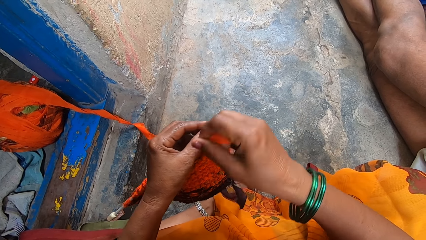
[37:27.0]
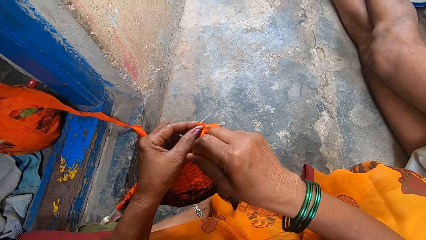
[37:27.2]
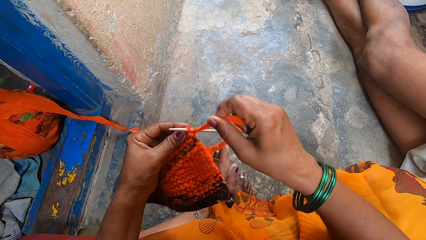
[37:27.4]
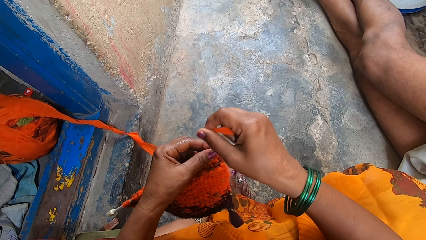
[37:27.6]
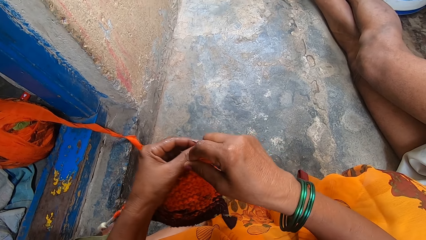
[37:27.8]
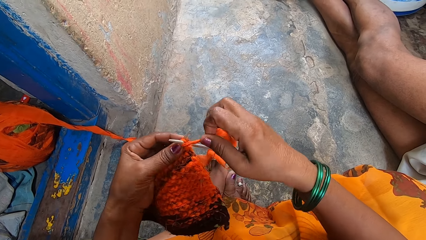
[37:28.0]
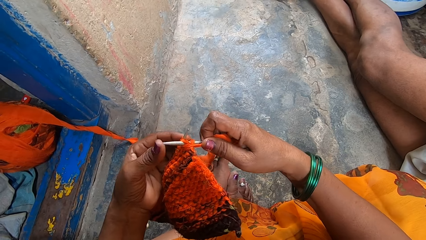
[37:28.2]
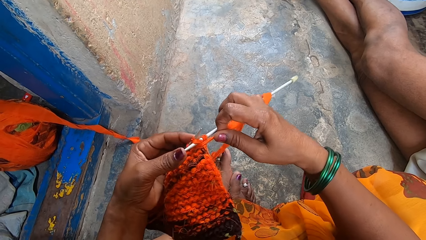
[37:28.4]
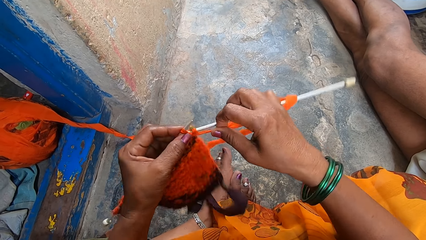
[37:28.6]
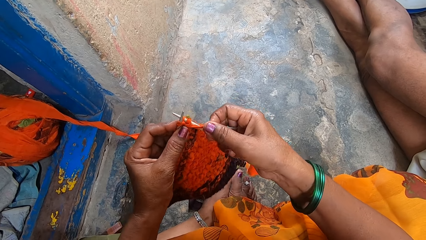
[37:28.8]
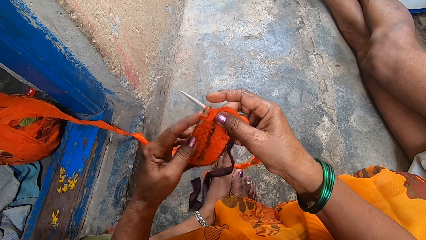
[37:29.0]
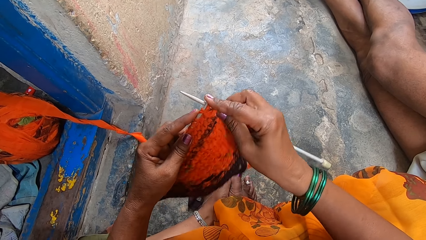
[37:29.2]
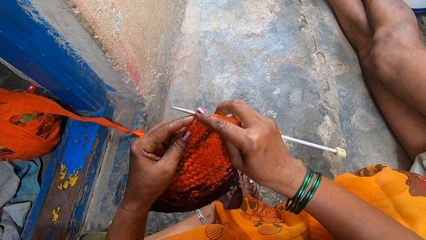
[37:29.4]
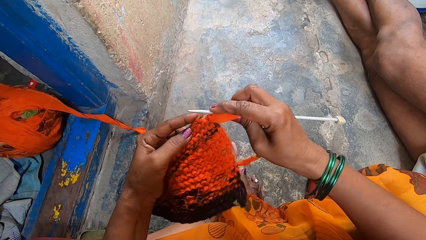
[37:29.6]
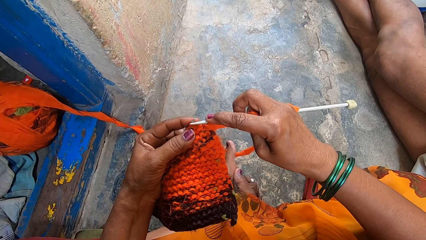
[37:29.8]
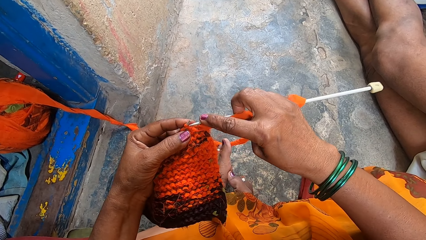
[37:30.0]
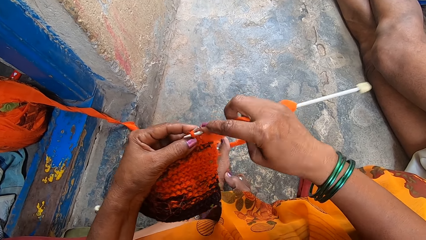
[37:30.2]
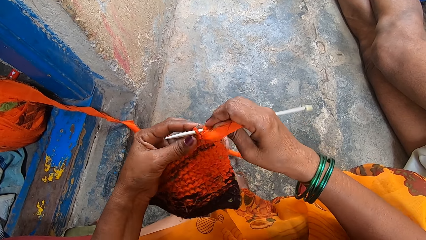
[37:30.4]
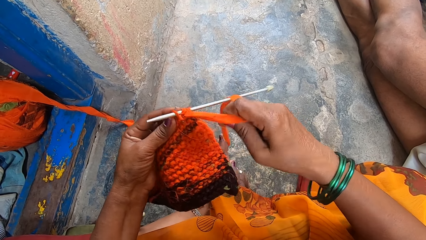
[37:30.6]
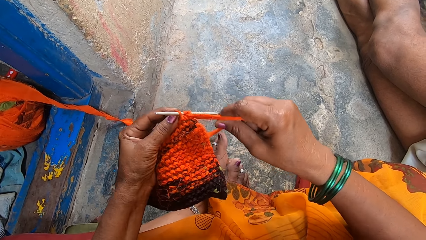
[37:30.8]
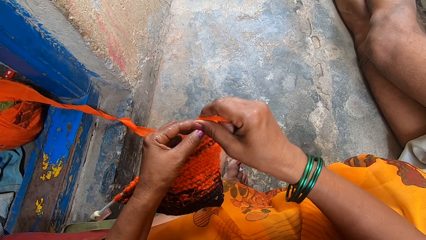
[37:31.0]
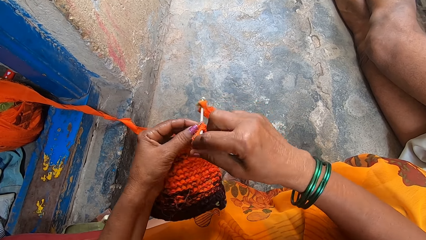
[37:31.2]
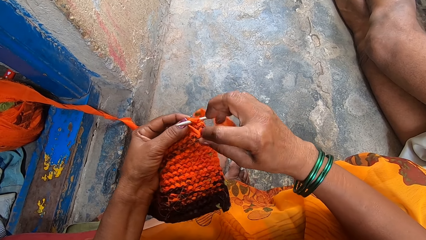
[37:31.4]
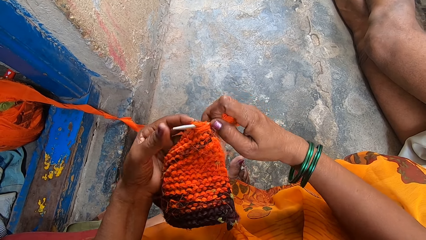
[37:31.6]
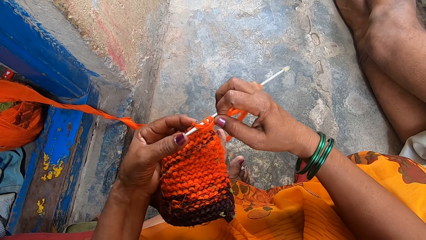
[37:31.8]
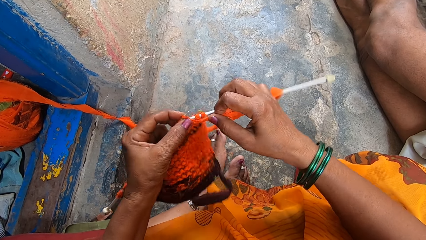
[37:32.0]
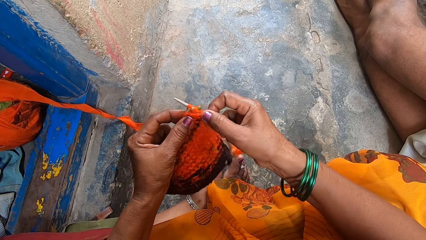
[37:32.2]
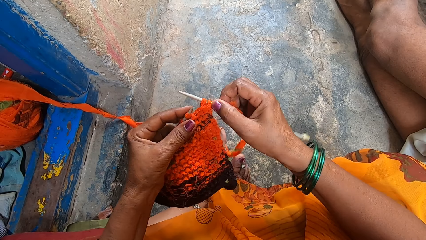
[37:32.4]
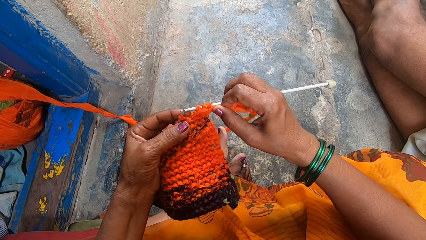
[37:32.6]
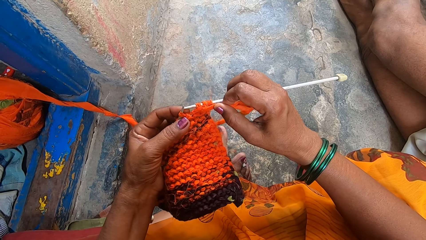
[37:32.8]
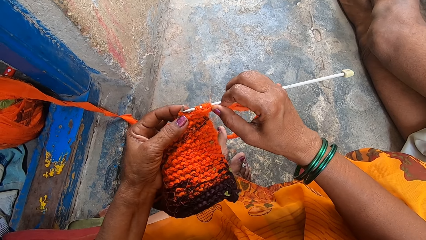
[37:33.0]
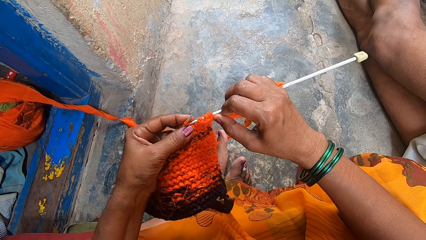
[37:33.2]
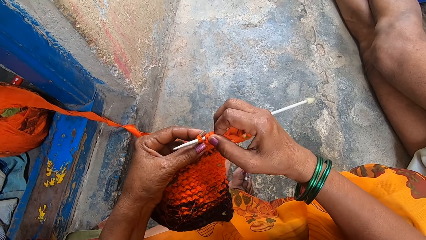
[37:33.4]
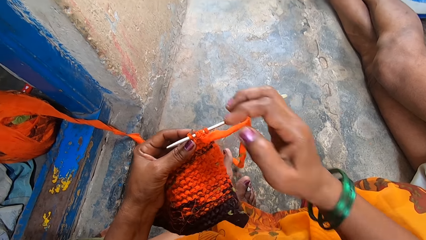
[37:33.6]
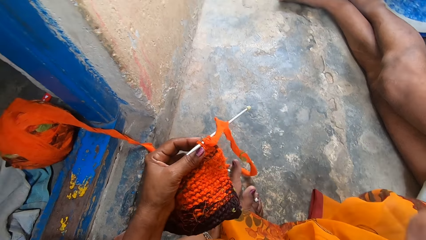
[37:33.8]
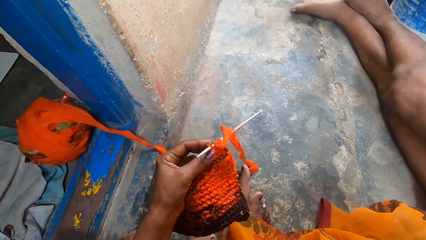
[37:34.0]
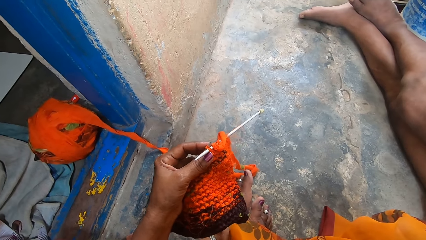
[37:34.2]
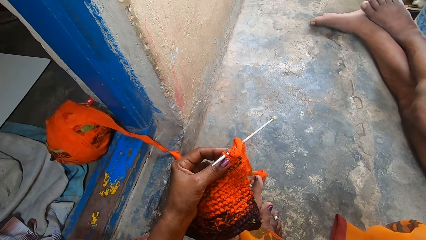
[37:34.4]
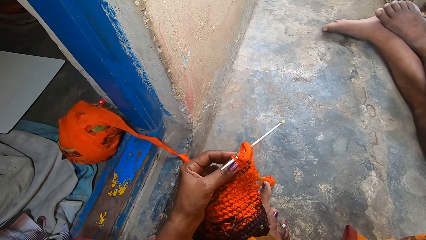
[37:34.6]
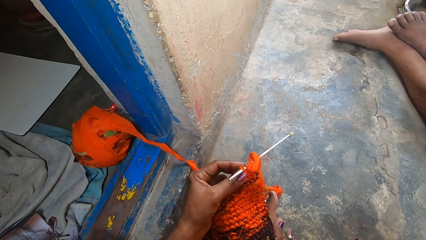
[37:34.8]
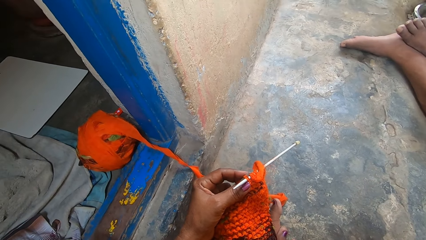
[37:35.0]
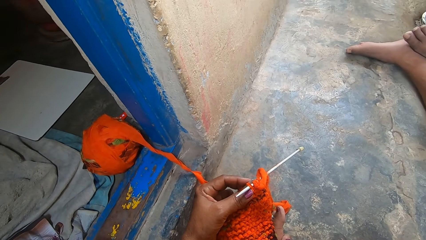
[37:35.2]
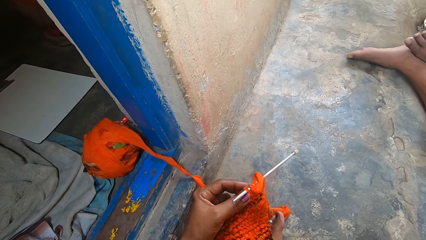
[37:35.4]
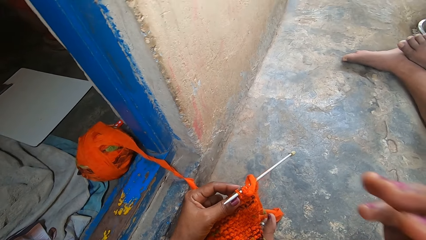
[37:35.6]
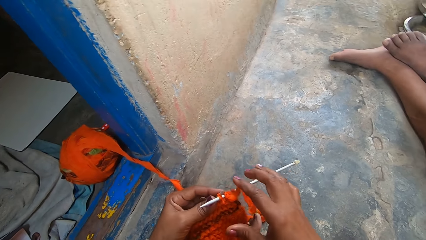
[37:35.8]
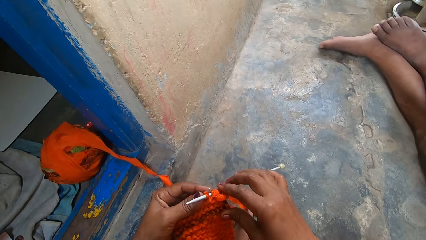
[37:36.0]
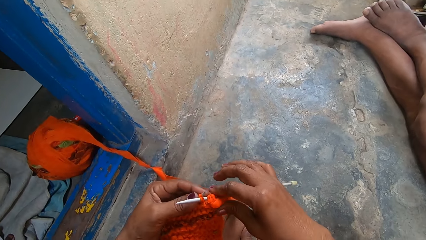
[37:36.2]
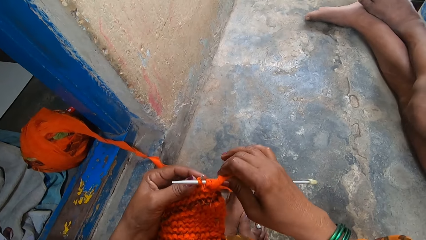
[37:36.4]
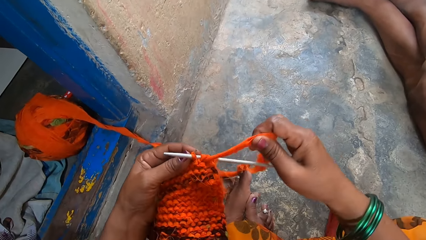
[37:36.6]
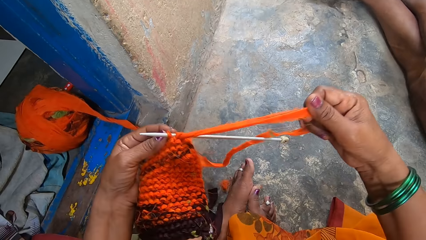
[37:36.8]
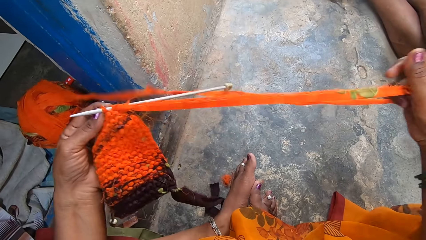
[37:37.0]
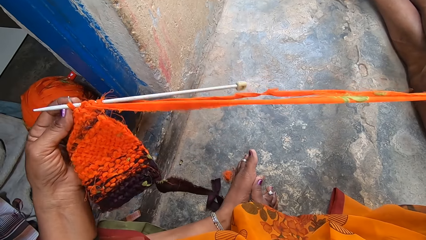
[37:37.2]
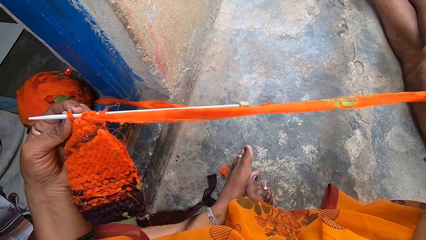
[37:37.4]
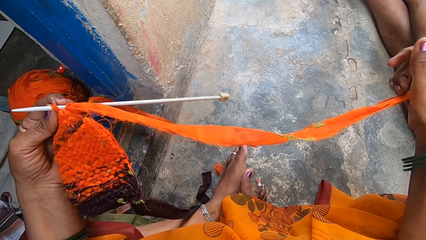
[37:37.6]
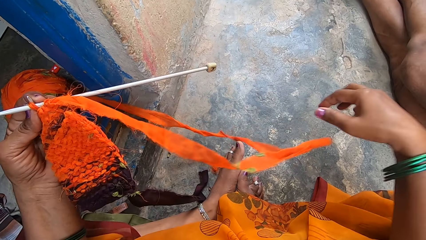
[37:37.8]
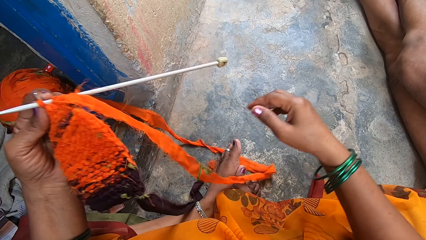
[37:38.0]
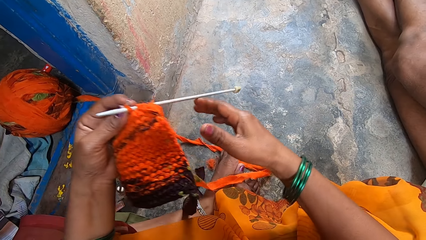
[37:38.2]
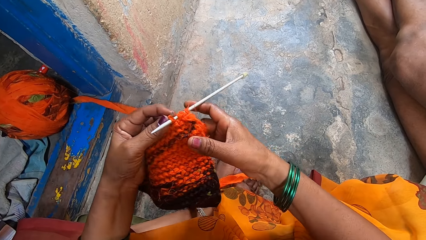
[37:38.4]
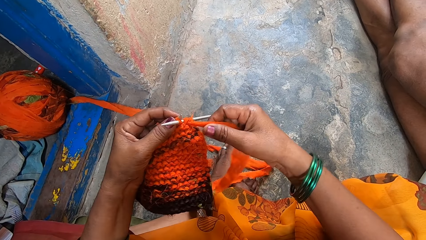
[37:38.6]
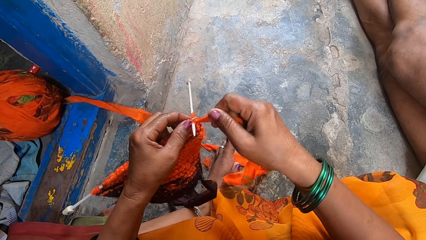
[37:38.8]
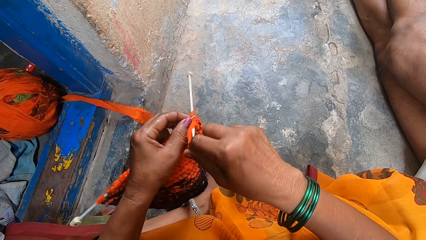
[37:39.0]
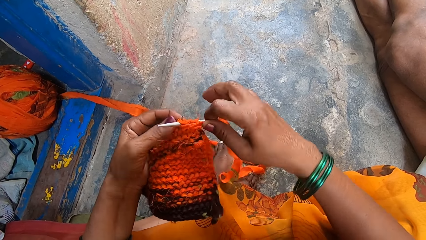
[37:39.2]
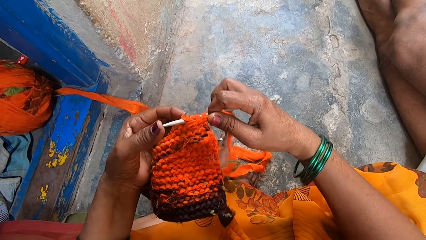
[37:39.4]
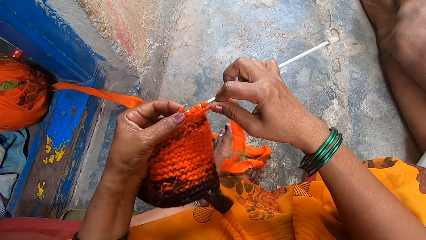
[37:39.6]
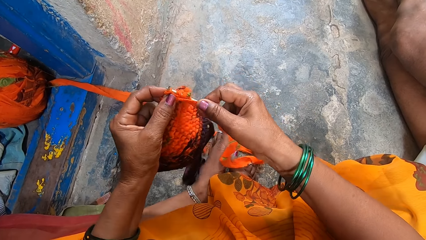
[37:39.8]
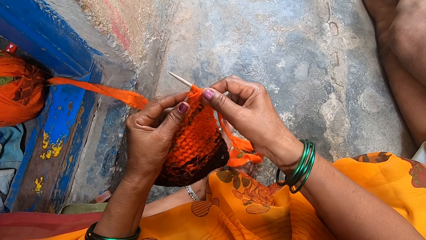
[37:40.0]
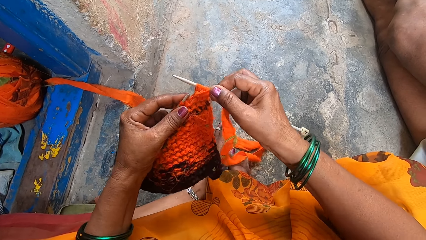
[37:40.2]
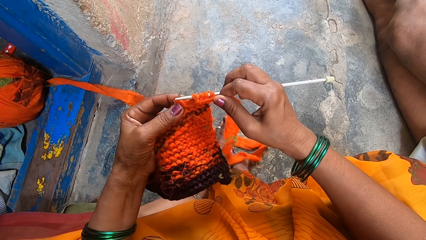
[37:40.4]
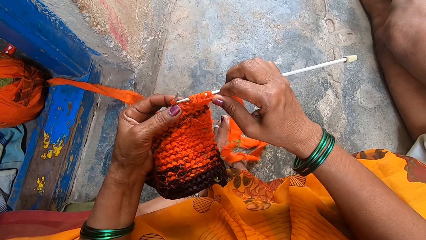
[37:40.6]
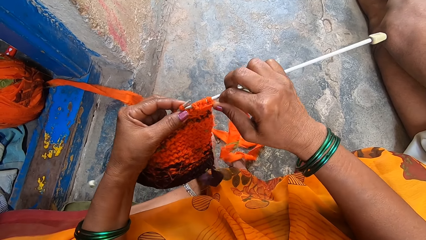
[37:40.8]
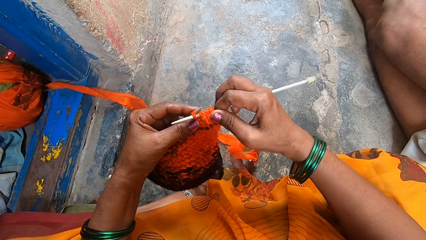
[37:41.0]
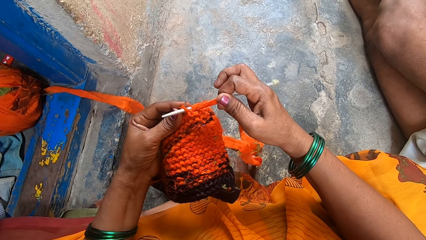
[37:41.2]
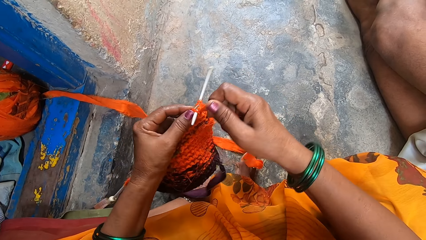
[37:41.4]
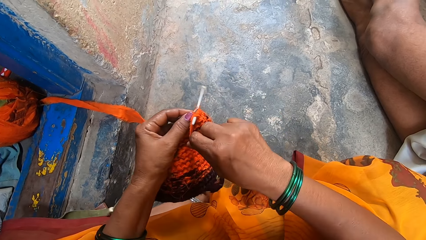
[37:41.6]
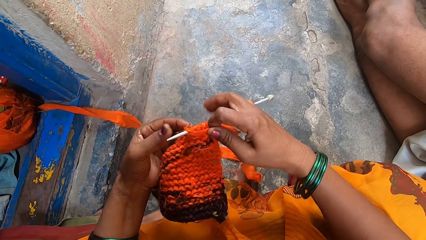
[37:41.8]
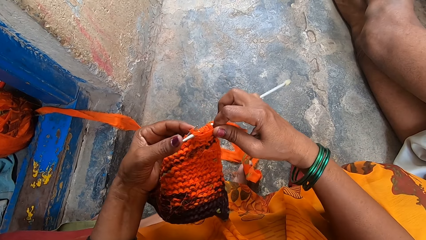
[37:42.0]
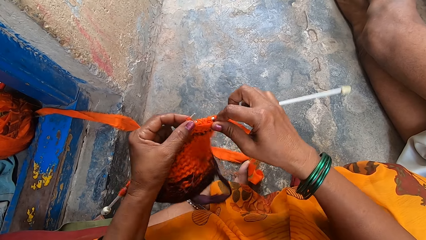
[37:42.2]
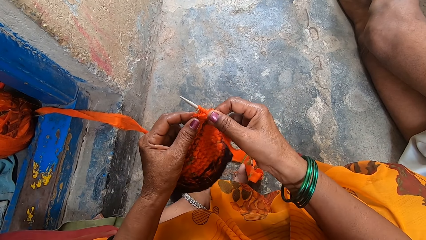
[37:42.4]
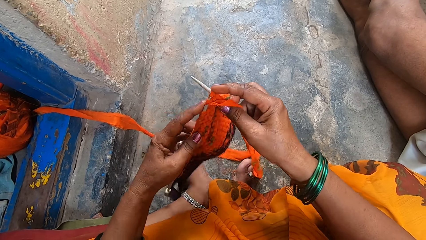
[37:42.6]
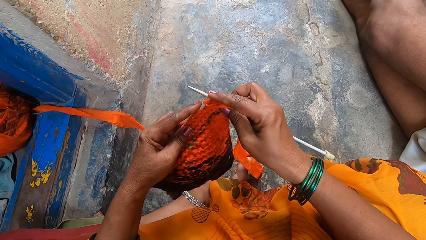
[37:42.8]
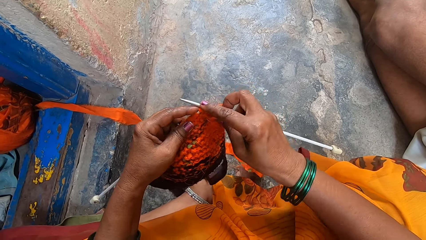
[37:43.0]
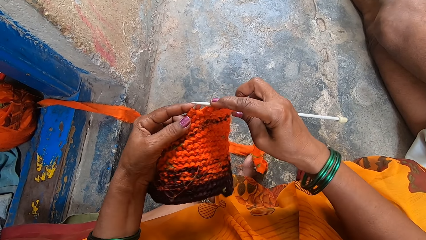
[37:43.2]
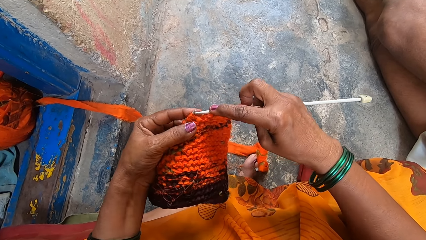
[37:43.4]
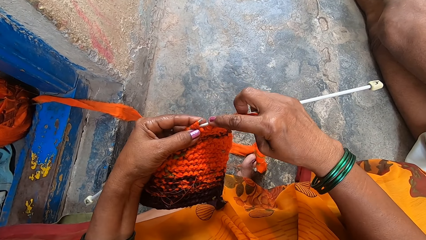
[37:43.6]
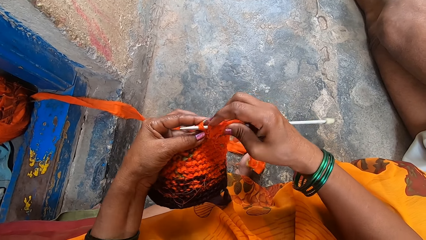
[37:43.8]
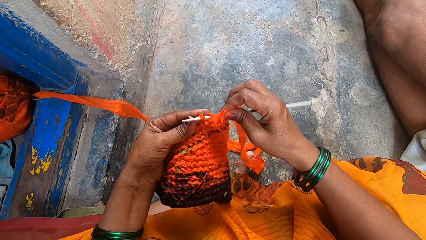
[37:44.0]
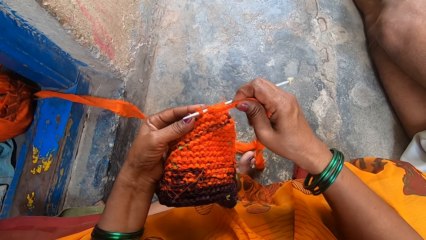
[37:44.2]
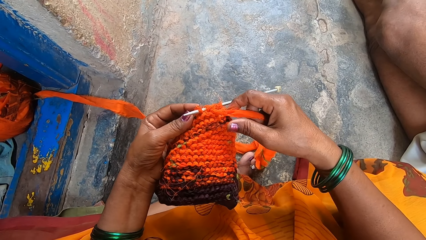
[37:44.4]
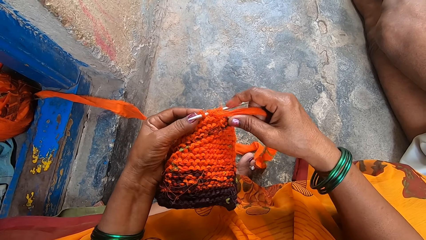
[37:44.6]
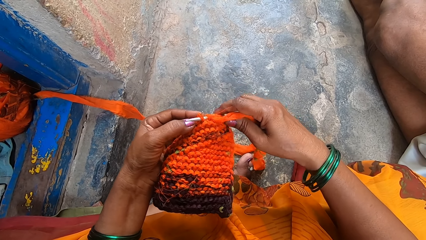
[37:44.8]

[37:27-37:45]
The camera wearer touches the camera. They lift a hand. They knit a garment with crochet hooks and a yarn. They pull a thread.
